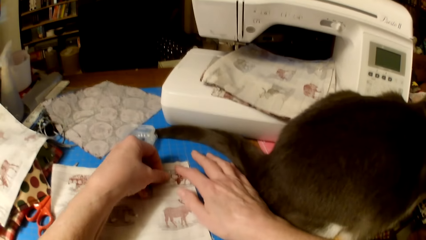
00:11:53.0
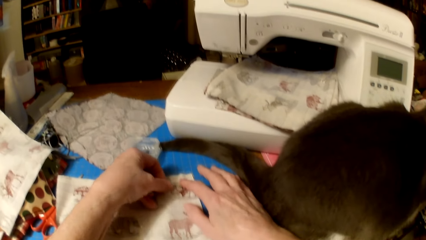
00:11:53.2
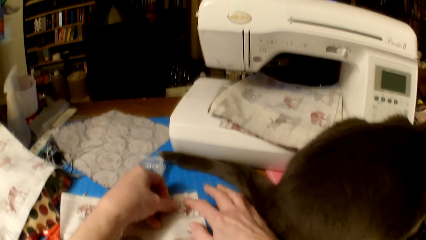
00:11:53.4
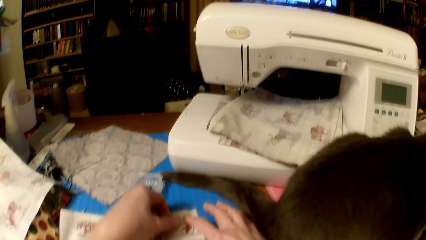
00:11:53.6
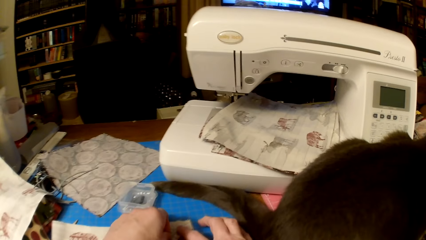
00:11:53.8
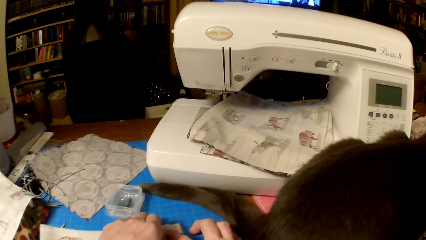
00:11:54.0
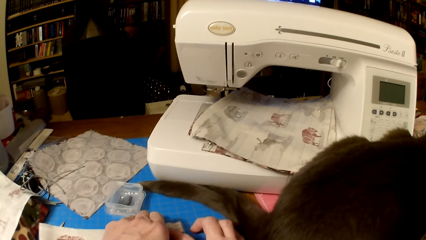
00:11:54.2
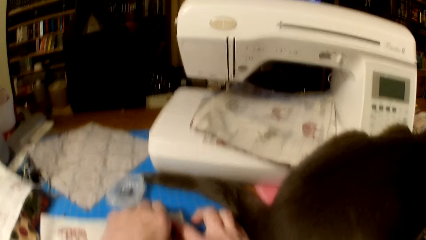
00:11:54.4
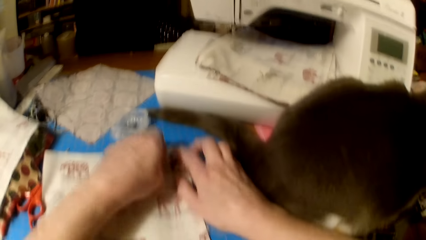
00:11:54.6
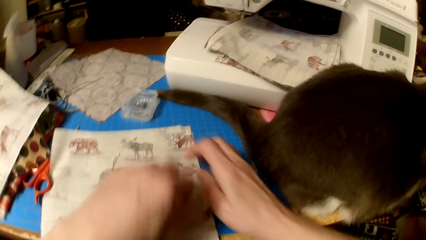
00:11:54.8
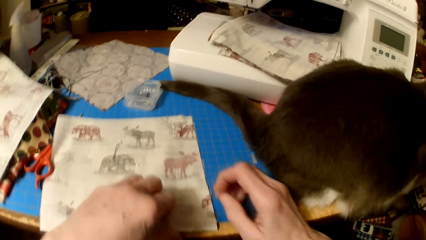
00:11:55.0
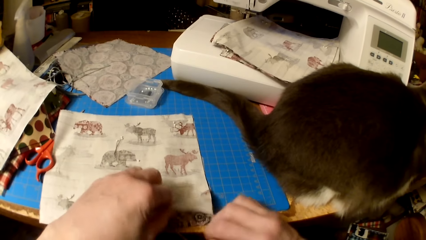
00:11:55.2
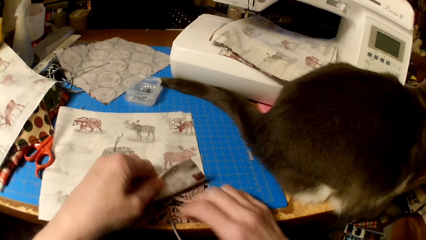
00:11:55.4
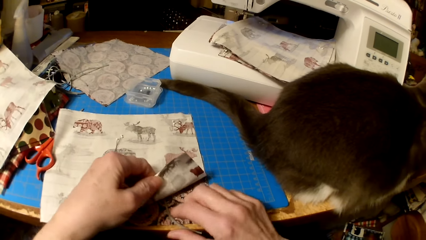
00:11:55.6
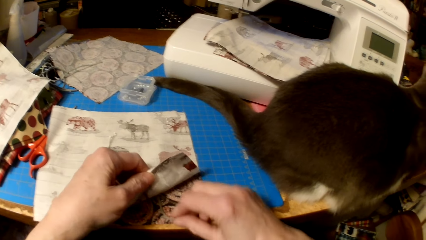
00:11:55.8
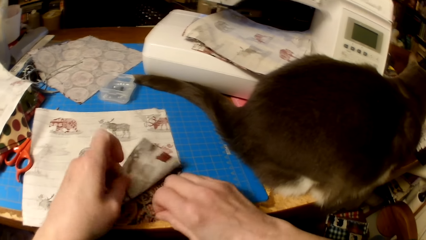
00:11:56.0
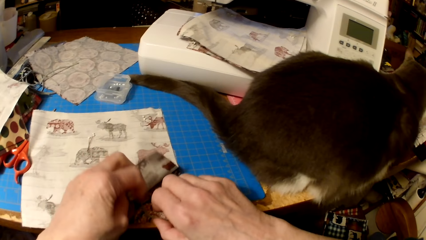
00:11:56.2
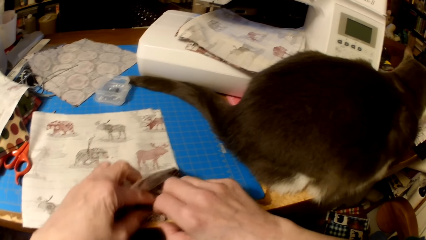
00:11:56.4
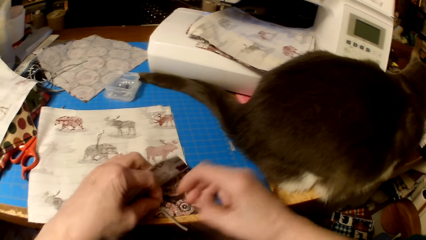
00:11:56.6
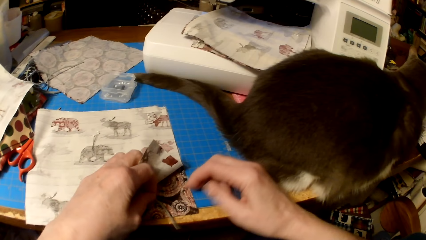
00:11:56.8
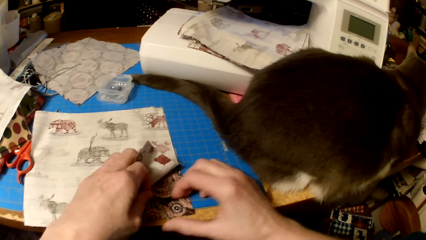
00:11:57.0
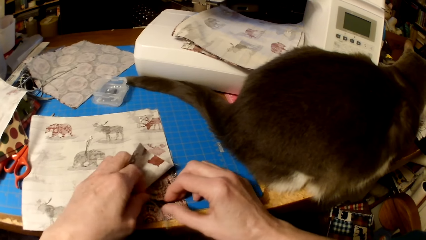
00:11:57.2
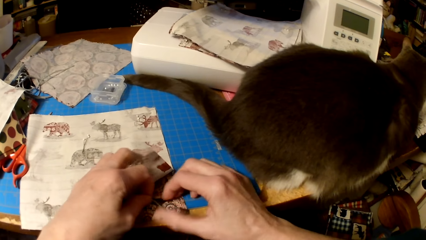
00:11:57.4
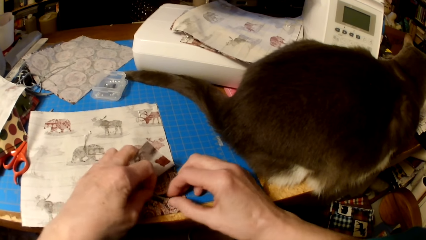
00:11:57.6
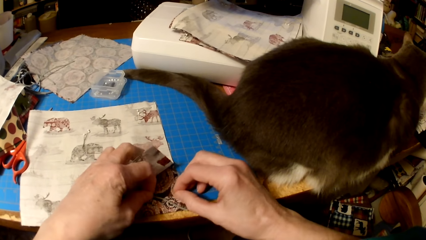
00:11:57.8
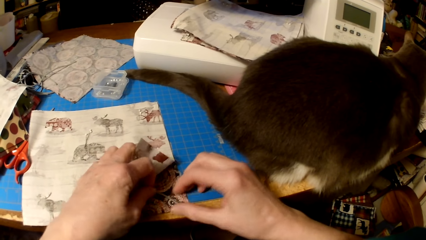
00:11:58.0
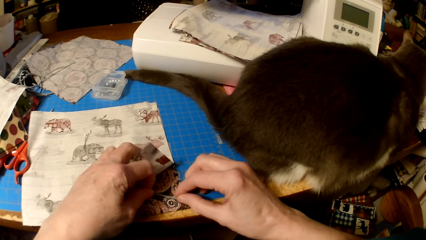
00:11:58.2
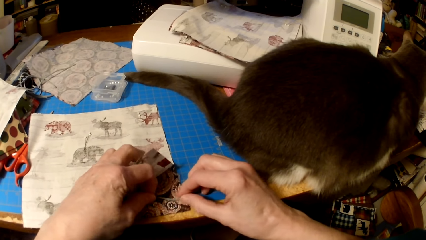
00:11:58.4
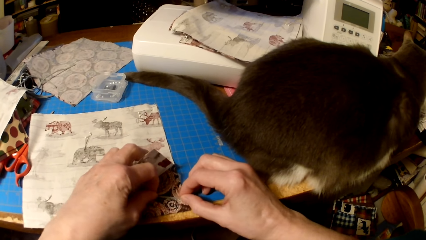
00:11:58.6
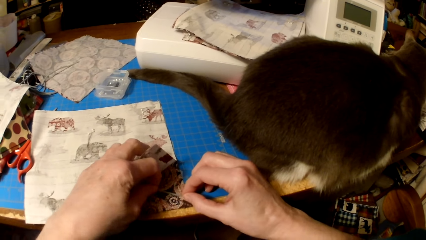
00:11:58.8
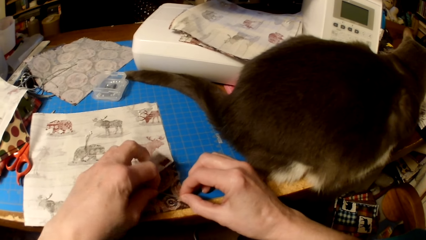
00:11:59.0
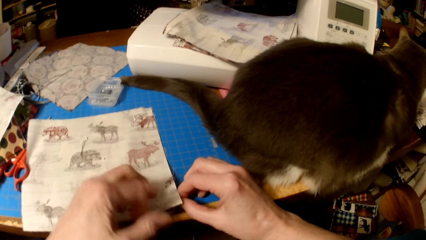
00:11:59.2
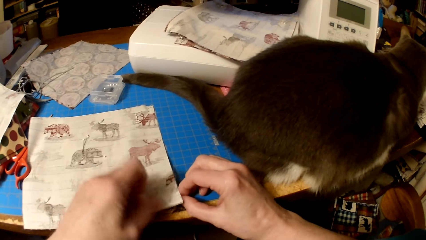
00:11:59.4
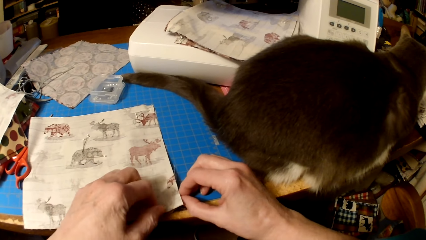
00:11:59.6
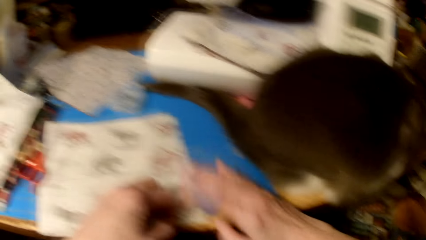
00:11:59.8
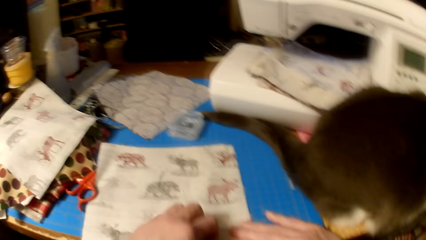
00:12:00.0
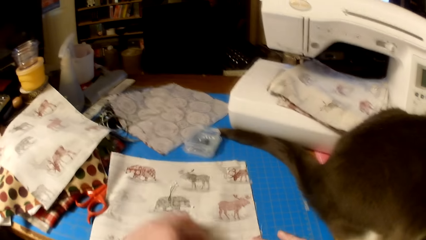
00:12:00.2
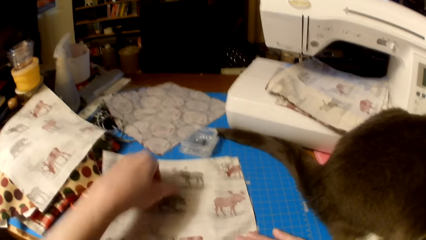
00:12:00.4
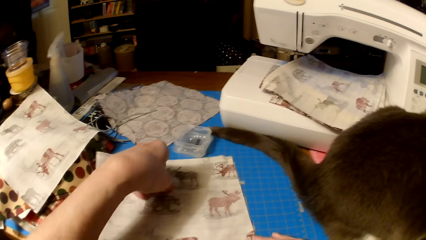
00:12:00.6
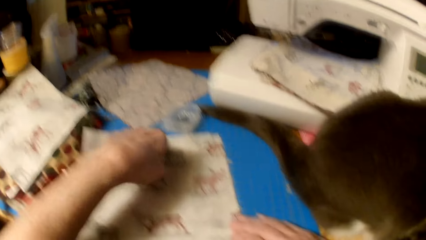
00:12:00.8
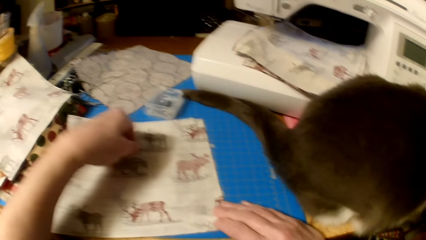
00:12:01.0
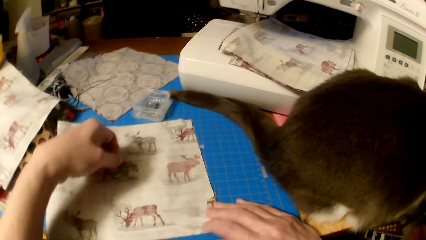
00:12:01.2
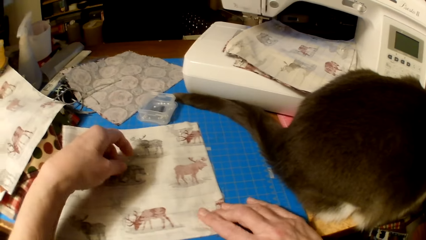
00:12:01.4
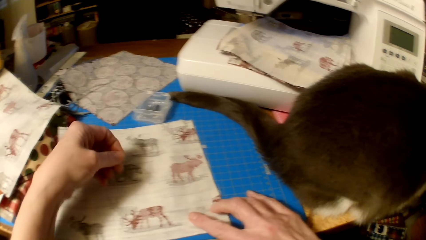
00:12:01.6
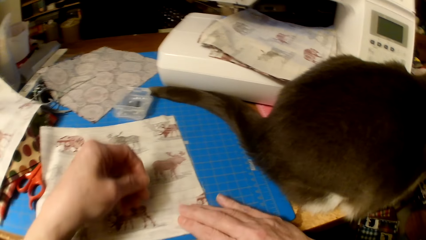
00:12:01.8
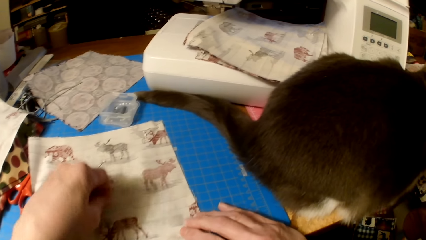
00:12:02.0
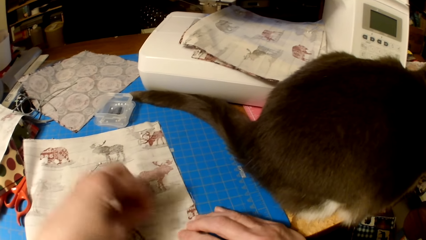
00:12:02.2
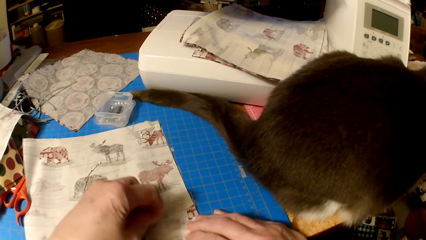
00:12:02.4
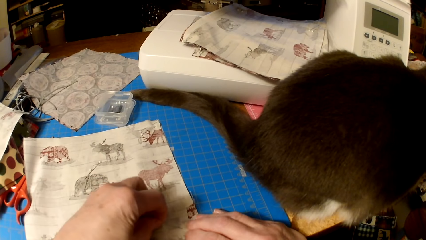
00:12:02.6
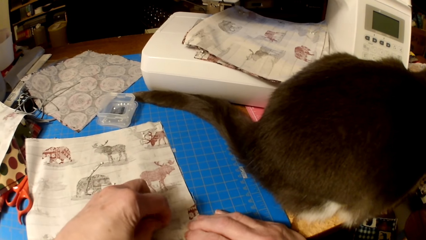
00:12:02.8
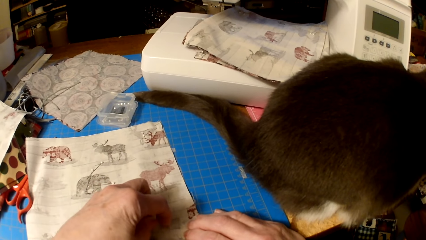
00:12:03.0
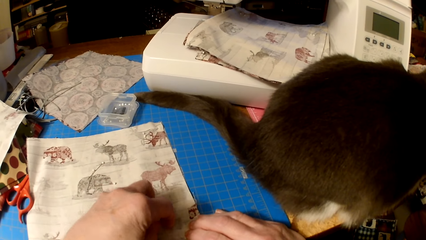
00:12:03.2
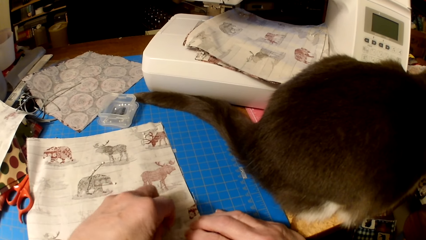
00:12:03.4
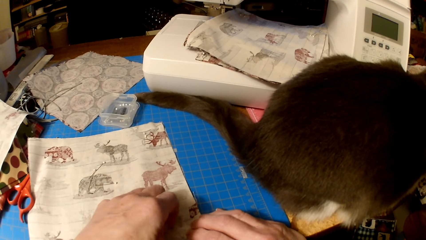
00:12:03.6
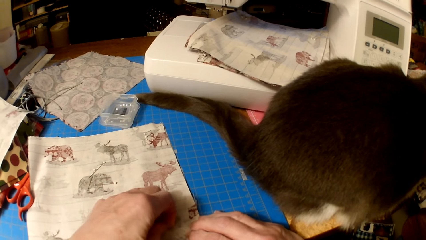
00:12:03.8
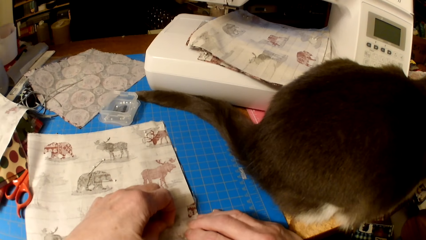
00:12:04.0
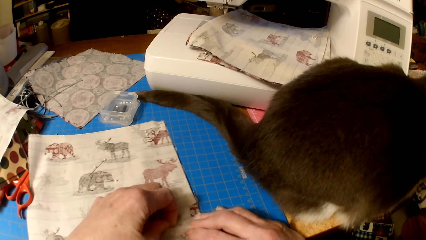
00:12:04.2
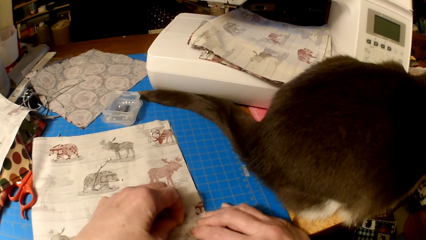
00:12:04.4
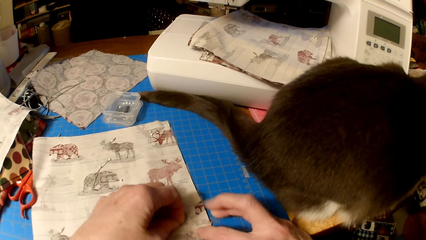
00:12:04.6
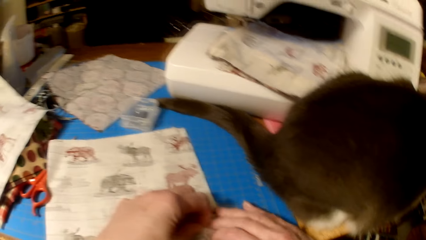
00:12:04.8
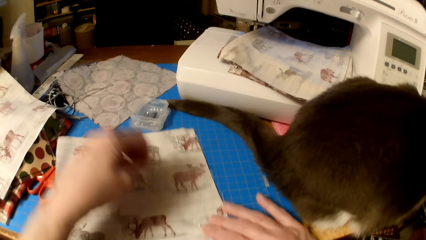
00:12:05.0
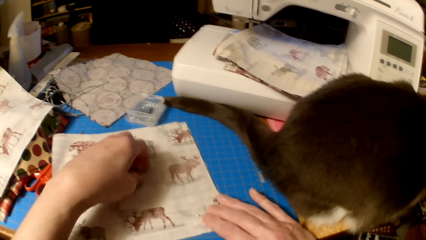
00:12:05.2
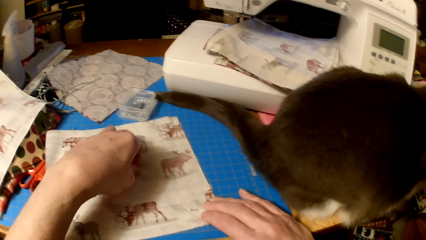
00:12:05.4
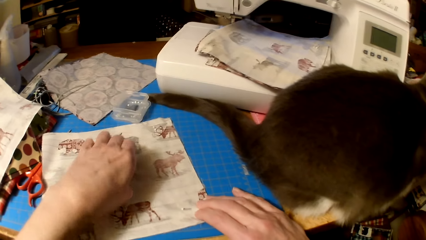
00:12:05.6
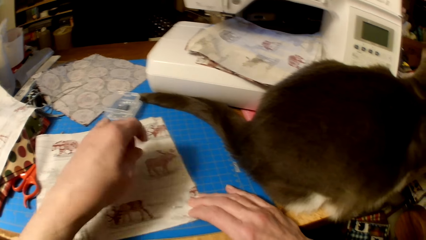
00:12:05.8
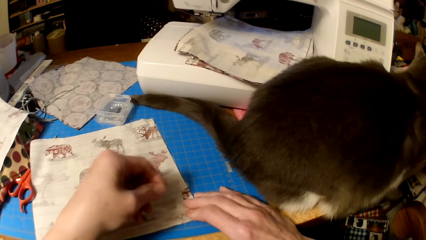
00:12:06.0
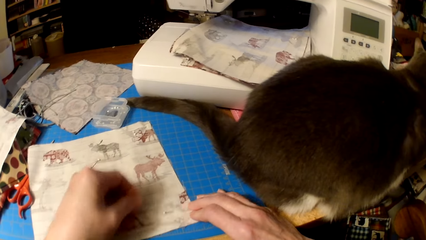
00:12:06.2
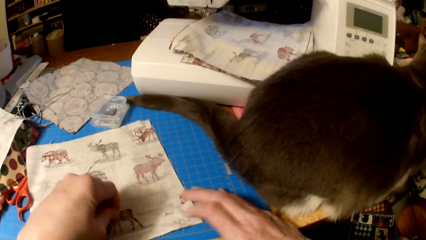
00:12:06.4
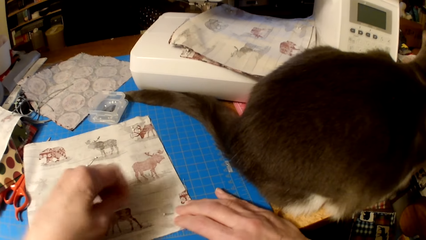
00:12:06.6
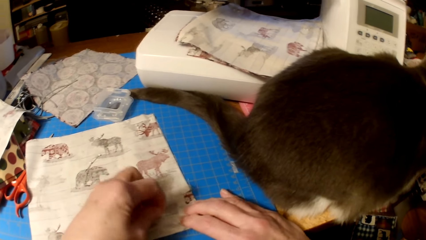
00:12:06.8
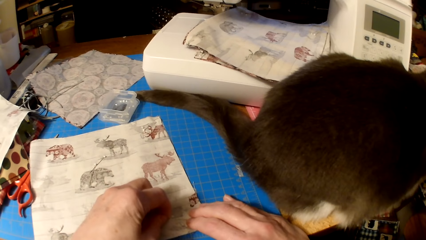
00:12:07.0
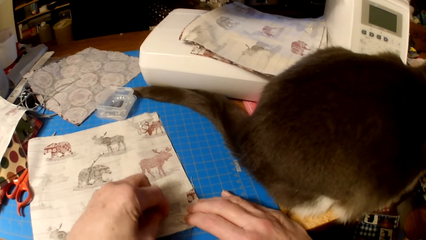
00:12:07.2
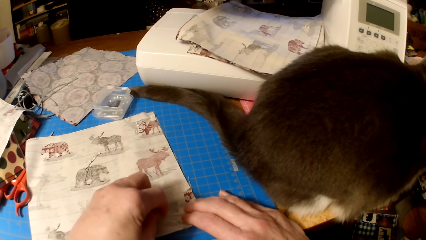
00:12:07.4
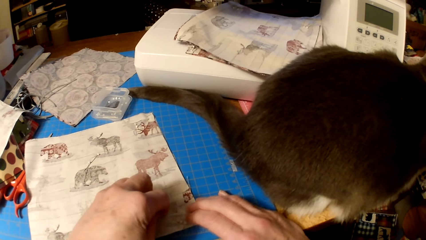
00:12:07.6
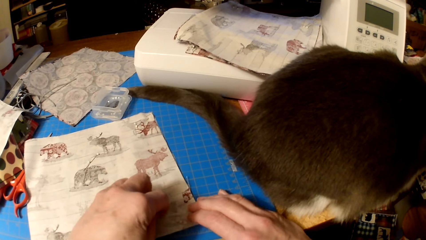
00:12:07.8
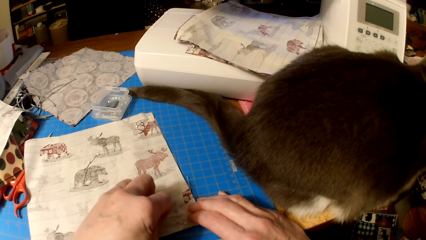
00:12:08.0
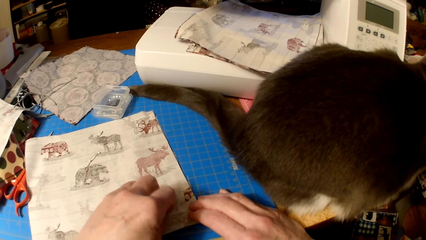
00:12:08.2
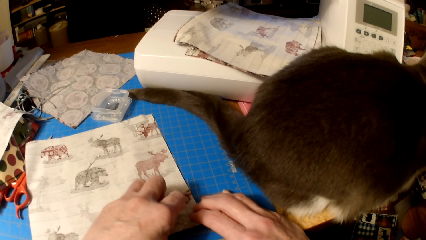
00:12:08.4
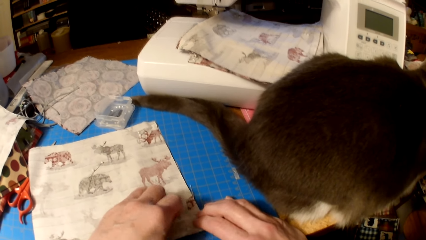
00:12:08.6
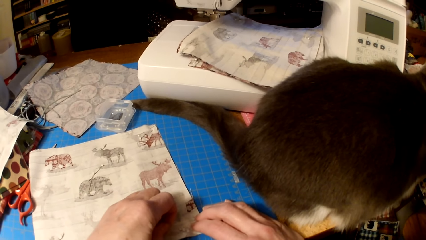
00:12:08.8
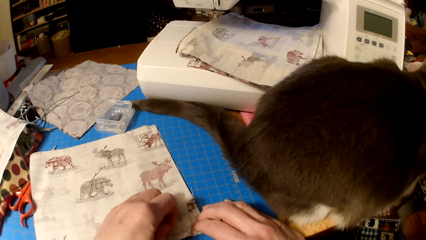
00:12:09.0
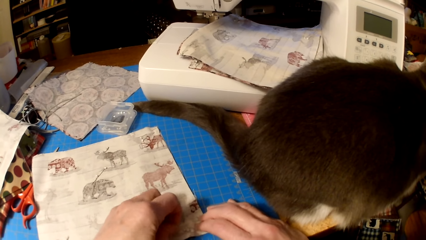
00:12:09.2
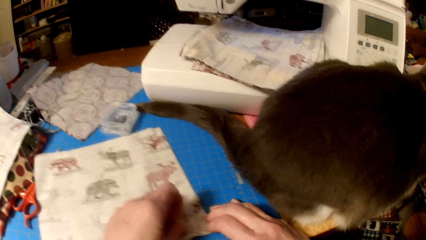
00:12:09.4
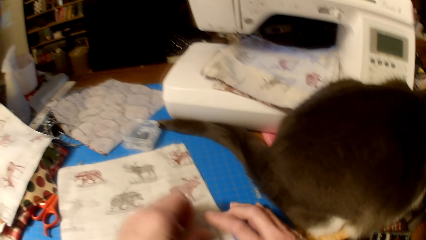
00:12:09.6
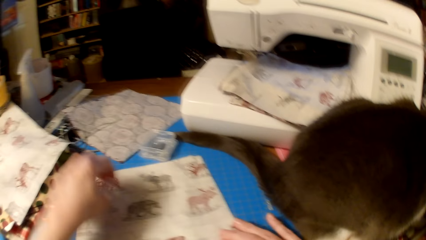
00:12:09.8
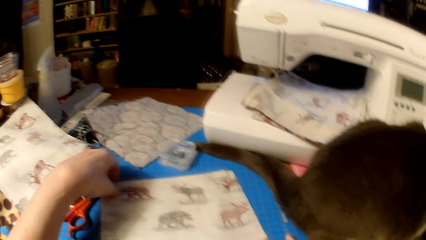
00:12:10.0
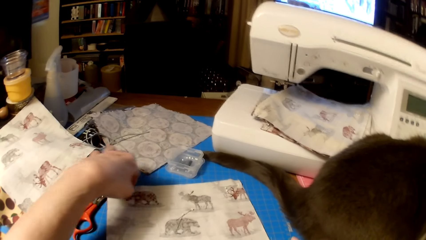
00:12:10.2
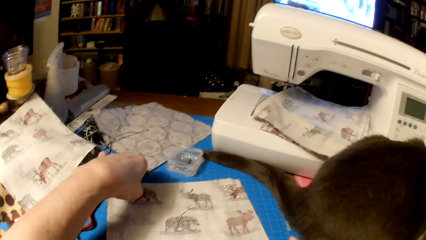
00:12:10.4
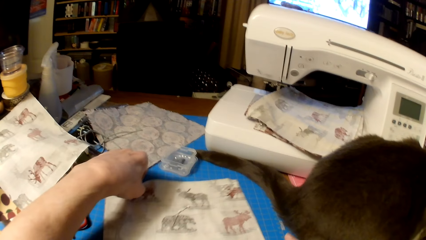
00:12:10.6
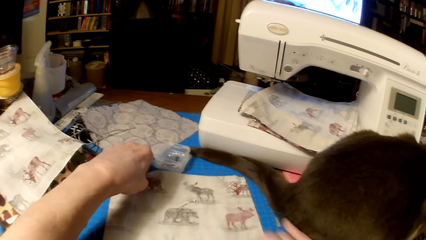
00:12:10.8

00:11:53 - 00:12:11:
The camera wearer lifts the edge of the piece of cloth. They align the thread in the cloth and fix the knitting thread. They pick a needle. They put pins in the piece of cloth. They pick a needle and stick the needle on the cloth.
